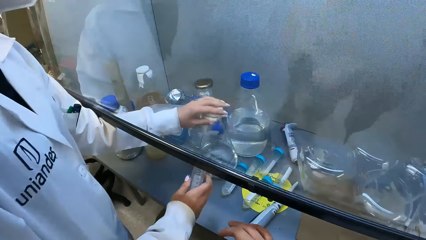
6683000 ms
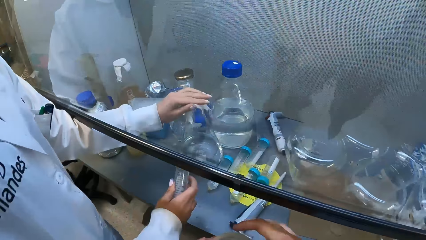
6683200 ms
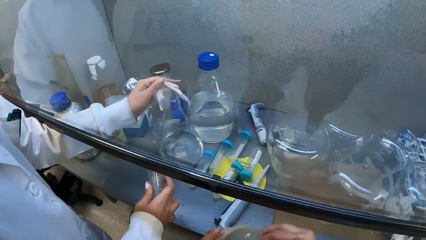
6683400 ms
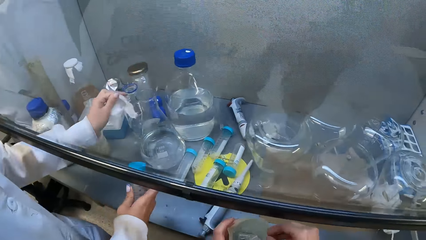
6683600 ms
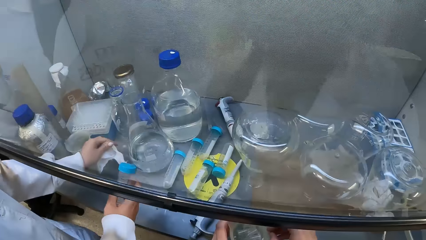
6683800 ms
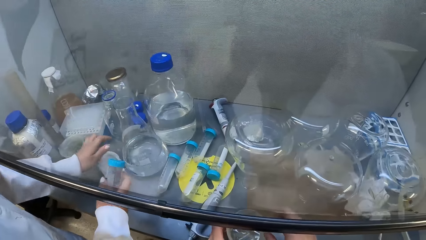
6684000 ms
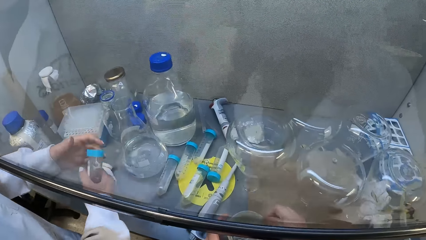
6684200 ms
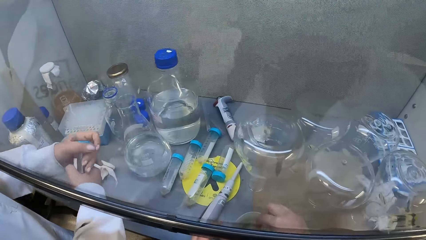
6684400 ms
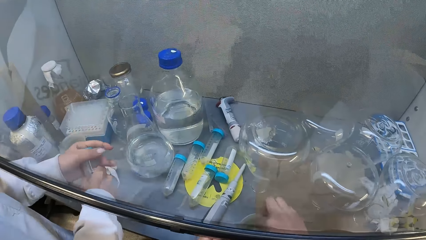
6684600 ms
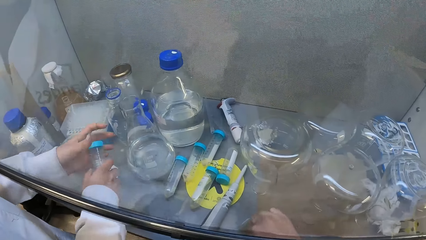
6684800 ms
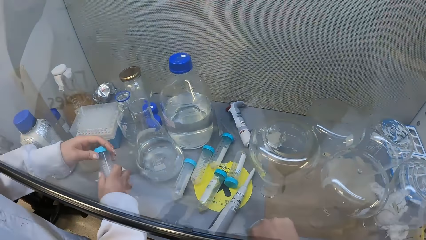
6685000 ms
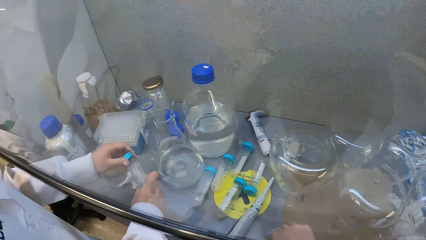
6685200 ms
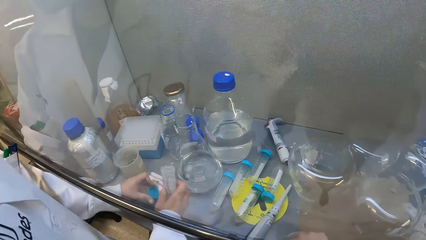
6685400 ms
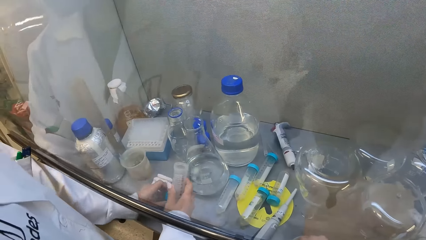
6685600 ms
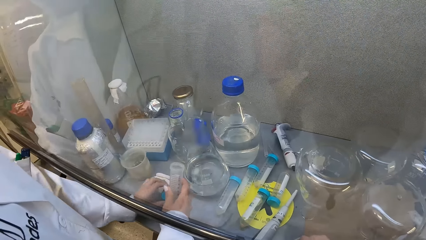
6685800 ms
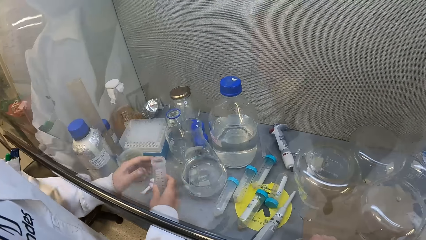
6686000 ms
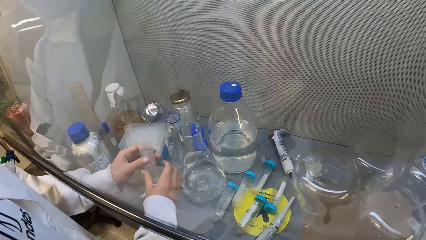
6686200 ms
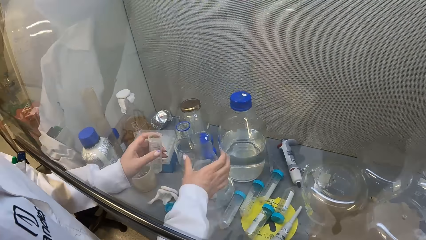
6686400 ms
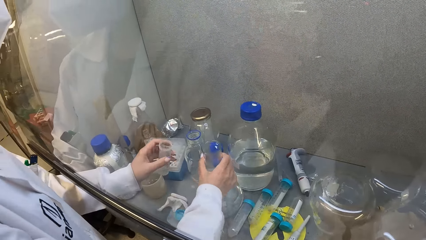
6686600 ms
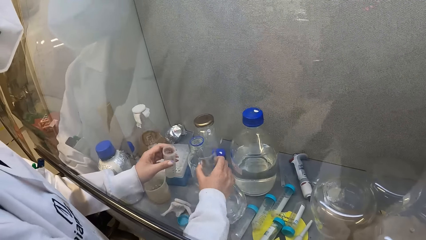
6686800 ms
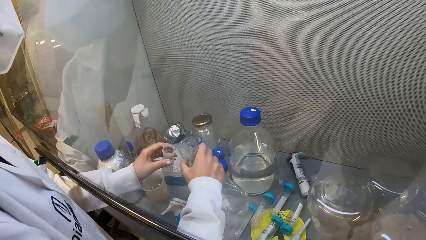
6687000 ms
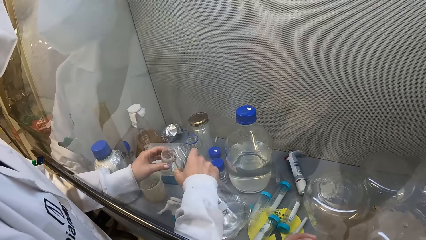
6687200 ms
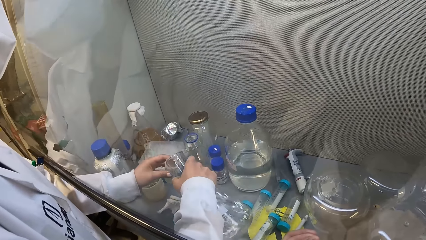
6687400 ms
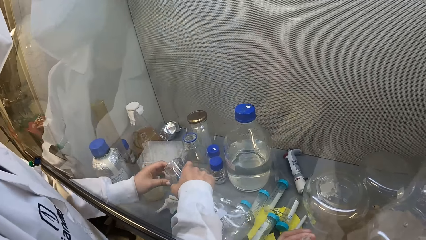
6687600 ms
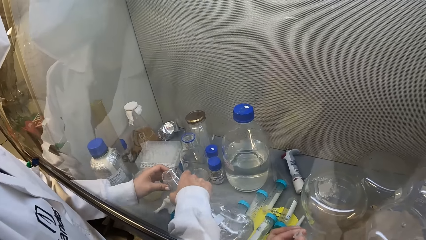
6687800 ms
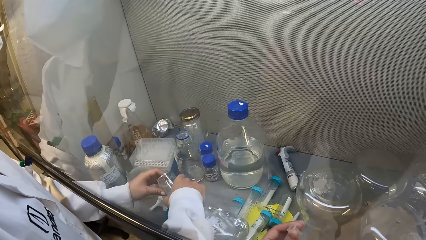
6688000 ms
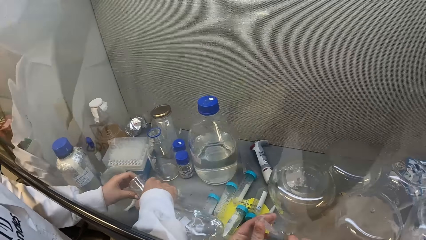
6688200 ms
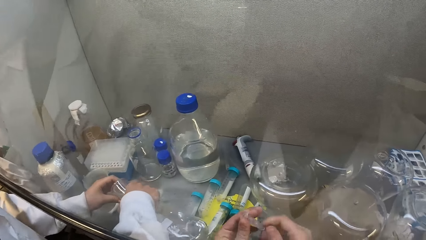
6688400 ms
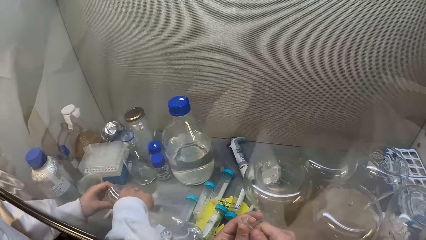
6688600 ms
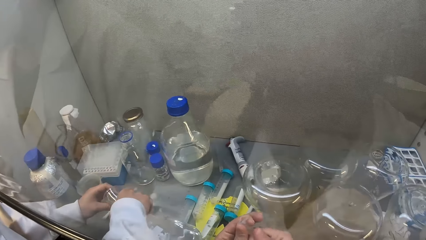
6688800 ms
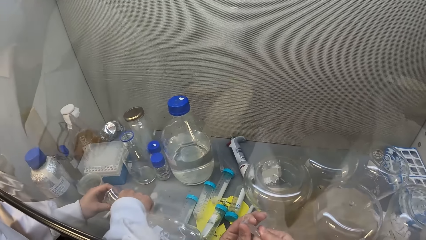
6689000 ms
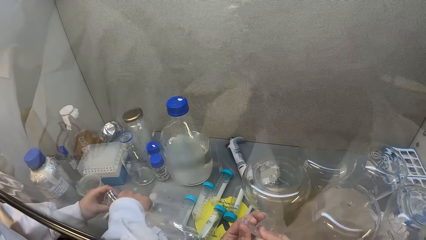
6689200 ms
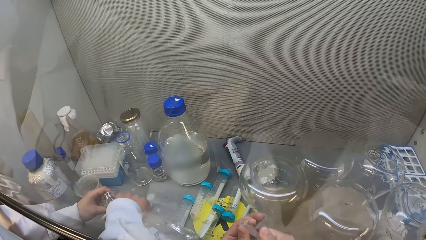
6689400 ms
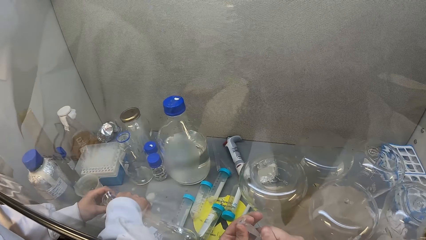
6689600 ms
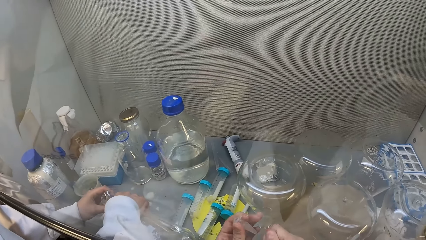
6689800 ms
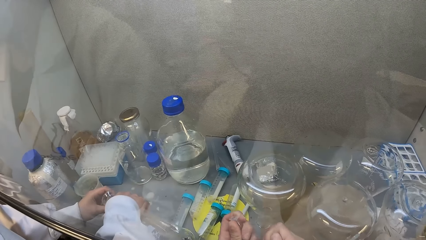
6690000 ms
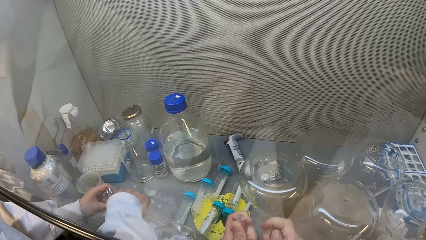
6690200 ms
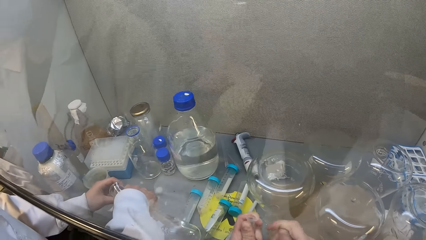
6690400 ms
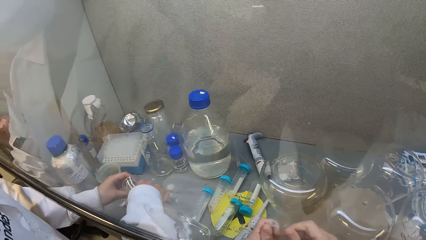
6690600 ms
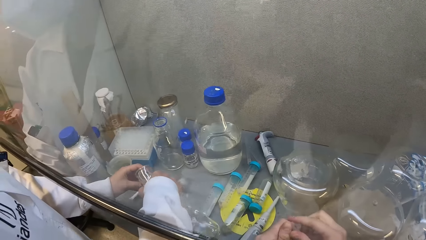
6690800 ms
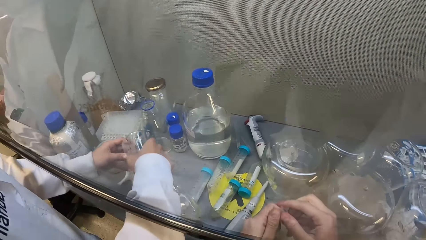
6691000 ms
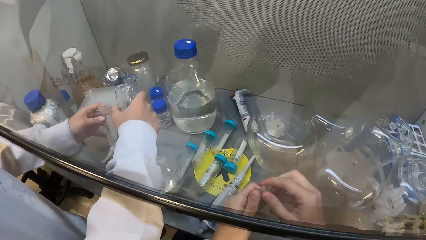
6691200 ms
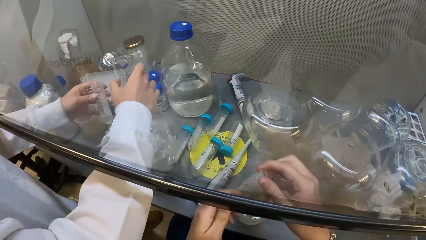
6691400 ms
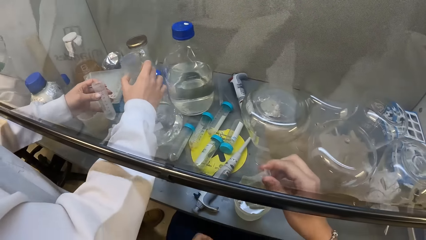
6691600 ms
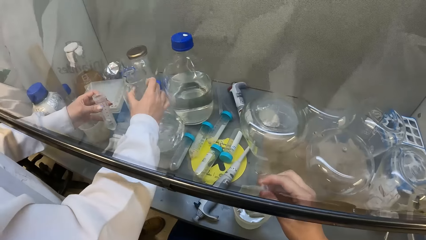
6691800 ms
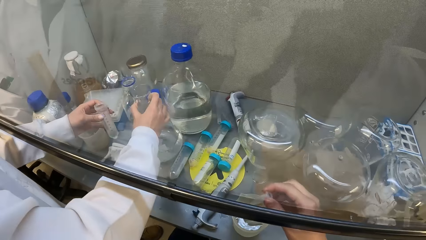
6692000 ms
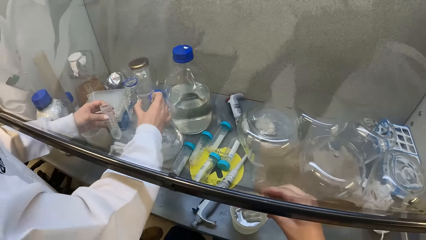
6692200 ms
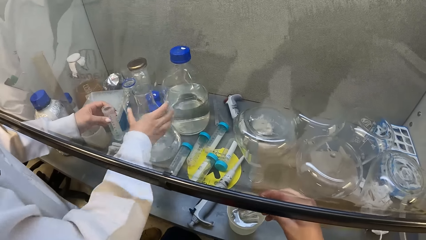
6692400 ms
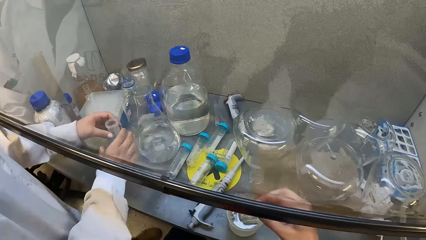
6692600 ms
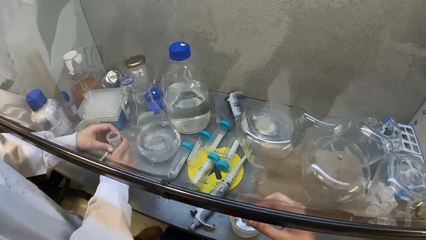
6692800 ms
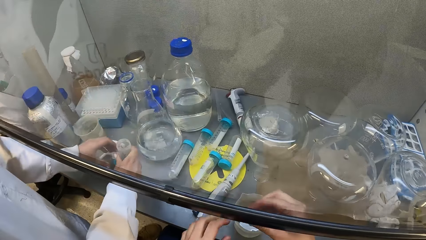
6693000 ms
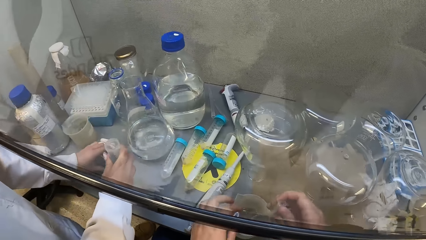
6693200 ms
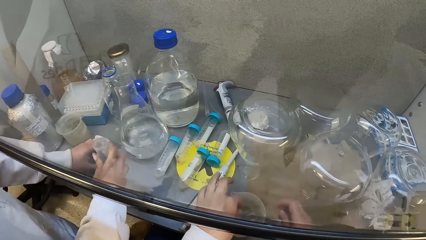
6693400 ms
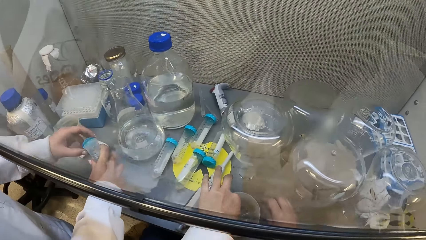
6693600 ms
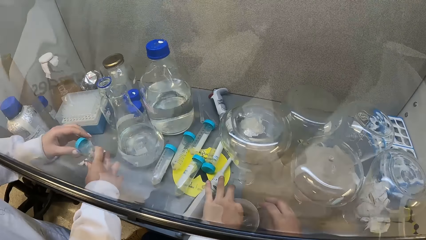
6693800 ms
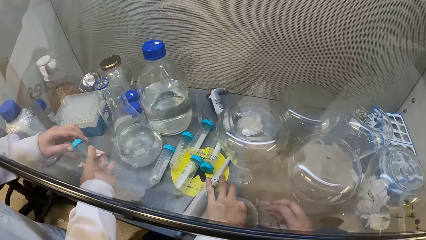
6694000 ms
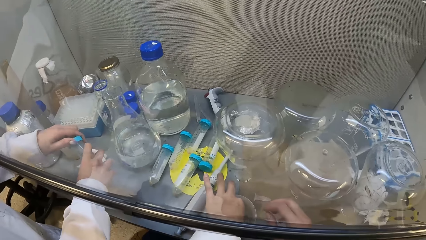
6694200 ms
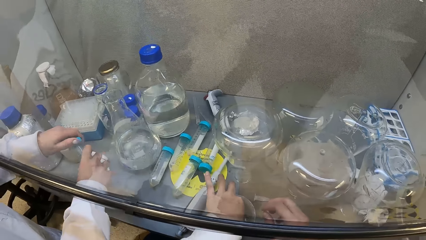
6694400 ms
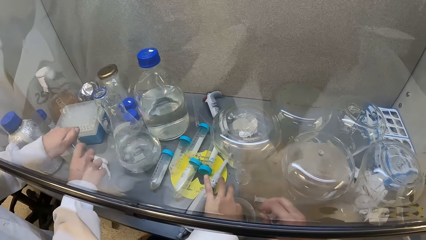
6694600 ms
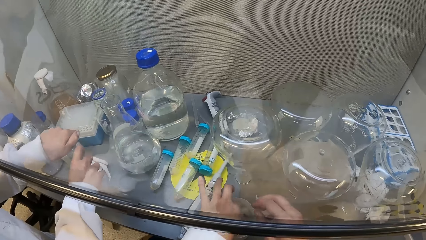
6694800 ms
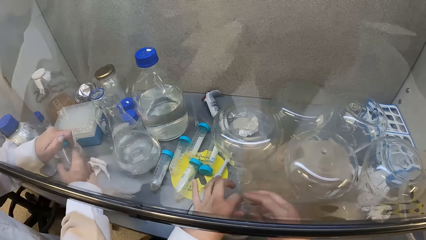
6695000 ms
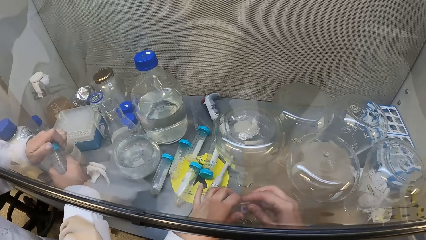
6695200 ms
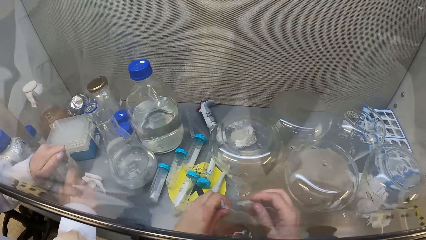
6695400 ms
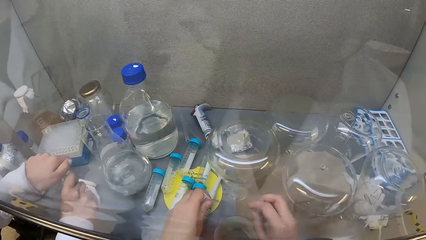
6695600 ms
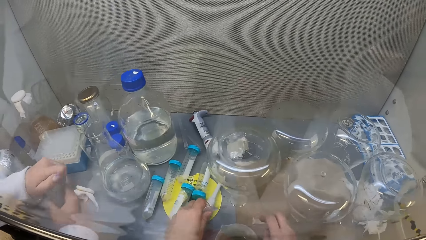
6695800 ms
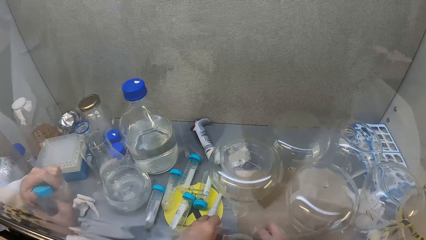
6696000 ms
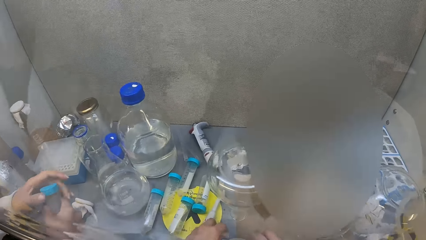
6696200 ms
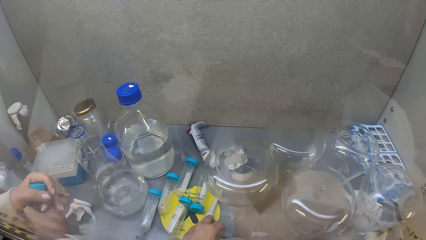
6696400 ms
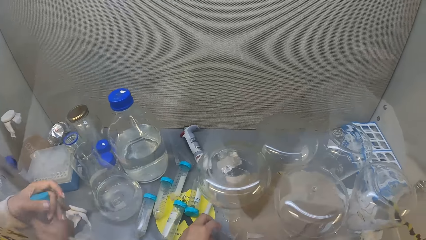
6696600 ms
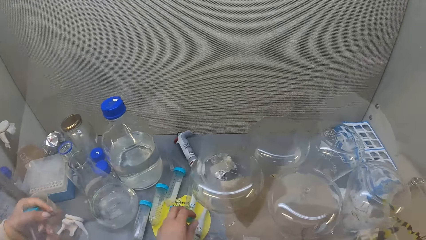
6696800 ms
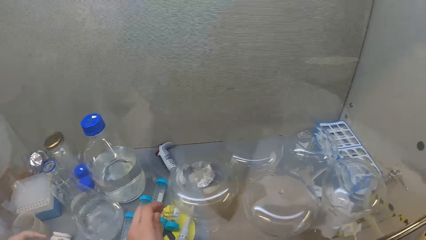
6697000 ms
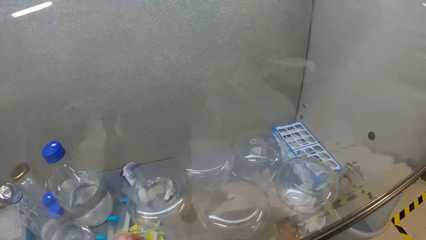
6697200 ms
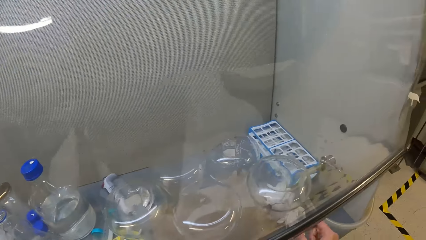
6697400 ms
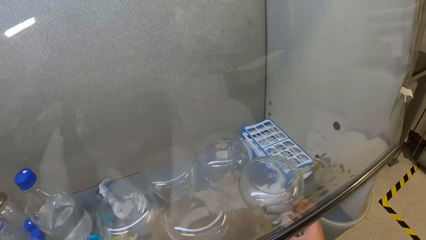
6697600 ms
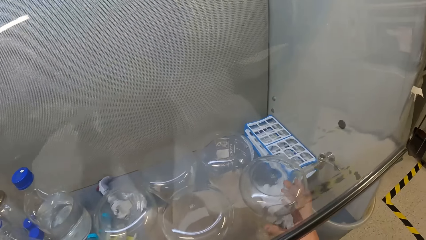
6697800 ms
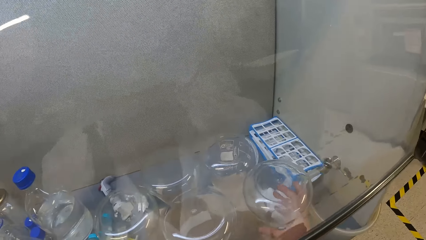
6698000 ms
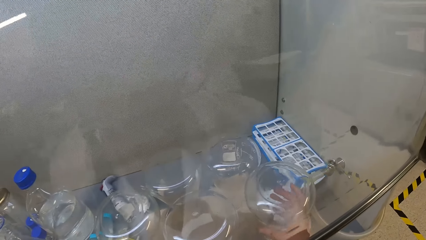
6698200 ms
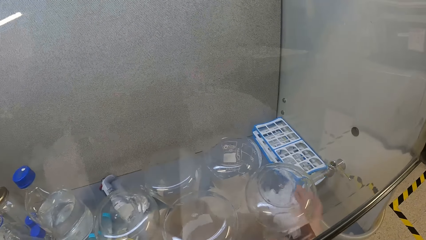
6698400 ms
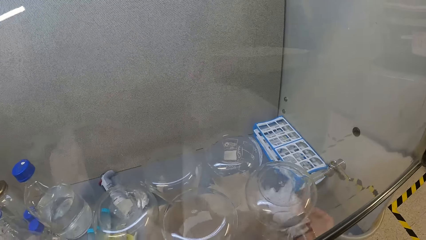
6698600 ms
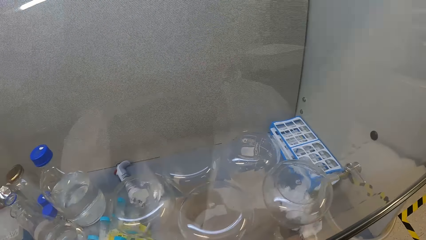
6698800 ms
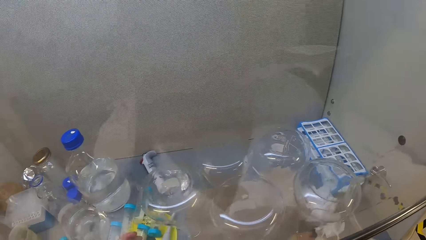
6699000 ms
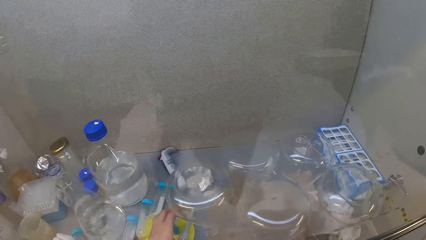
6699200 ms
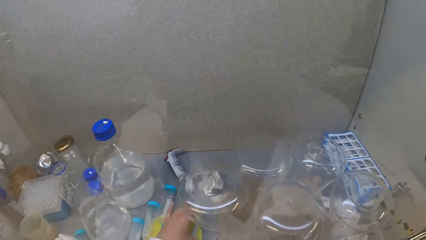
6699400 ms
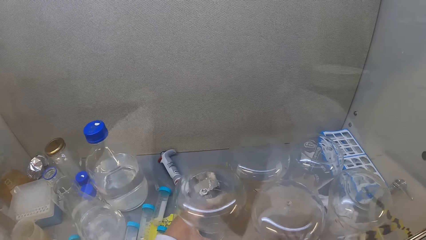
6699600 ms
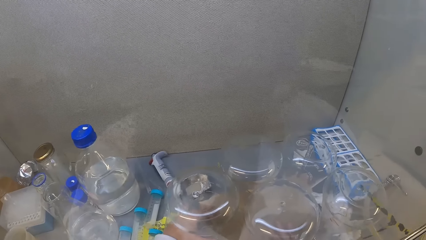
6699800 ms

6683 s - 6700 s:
A lady removes the cotton from the flask. The camera wearer places the beaker in the cabinet counter. The lady opens the test tube lid, picks up the flask from the cabinet and pours liquid in the test tube. The camera wearer looks at the test tube. The lady places the flask on the cabinet and picks up the test tube lid on the cabinet. The camera wearer picks up the test tube from the beaker and places the test tube on the cabinet counter. The lady closes the test tube with the lid.
